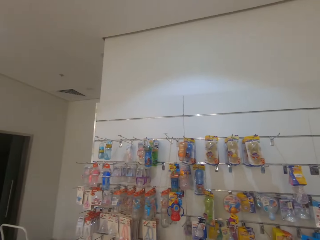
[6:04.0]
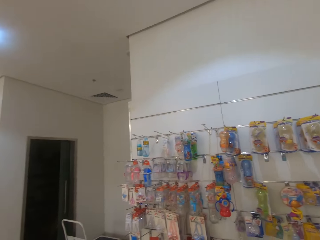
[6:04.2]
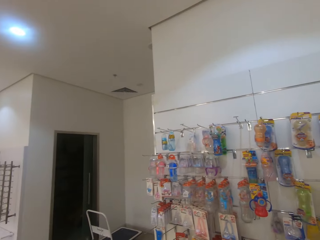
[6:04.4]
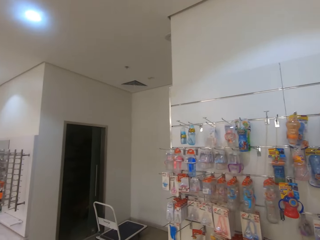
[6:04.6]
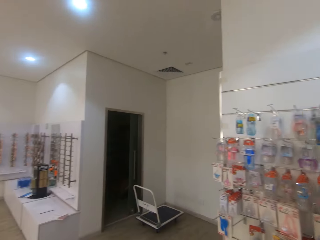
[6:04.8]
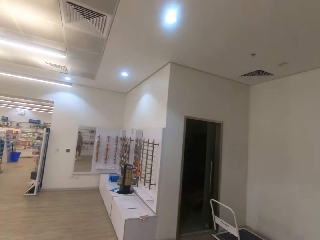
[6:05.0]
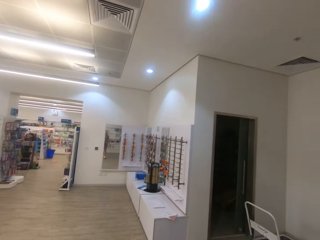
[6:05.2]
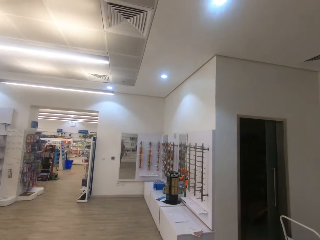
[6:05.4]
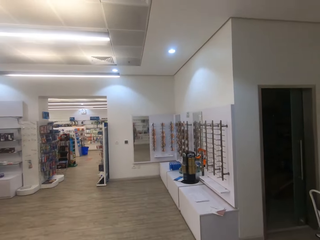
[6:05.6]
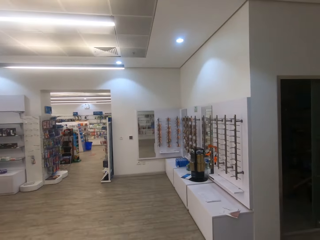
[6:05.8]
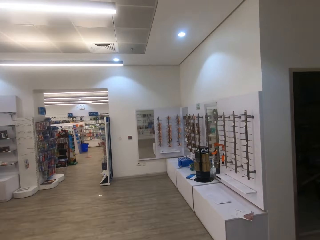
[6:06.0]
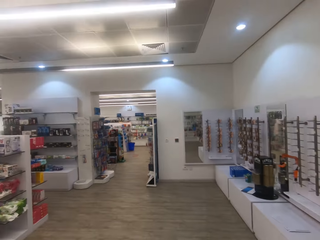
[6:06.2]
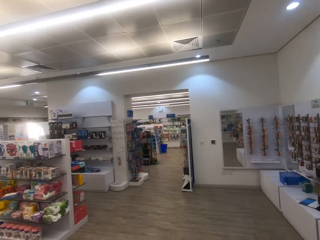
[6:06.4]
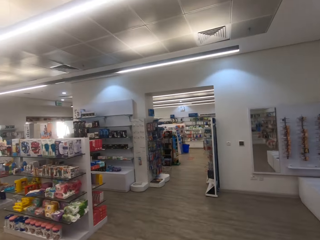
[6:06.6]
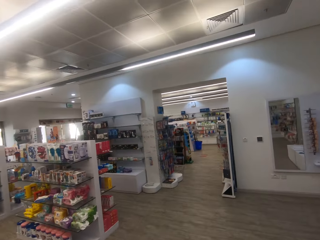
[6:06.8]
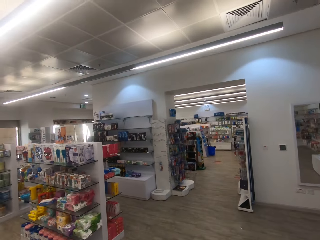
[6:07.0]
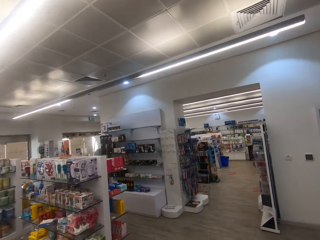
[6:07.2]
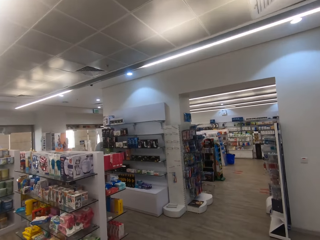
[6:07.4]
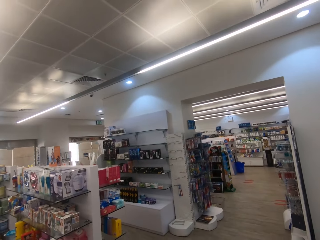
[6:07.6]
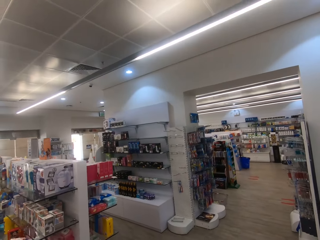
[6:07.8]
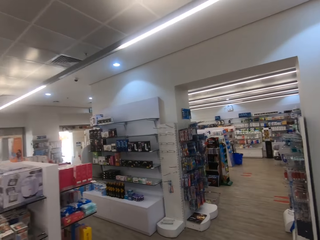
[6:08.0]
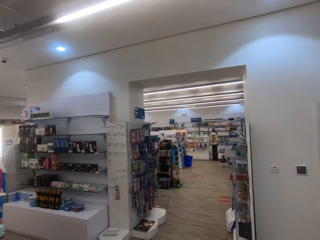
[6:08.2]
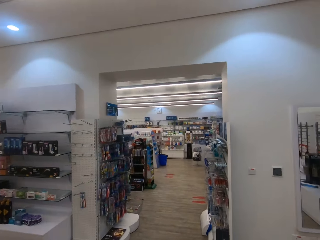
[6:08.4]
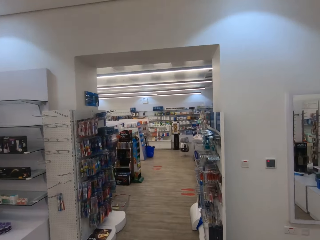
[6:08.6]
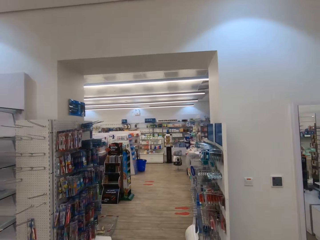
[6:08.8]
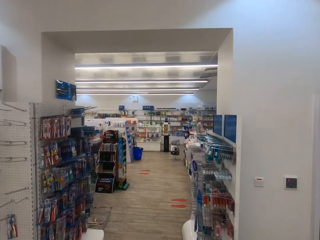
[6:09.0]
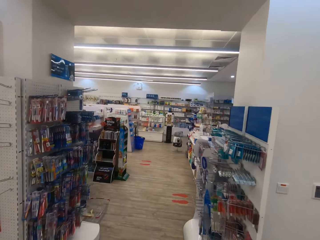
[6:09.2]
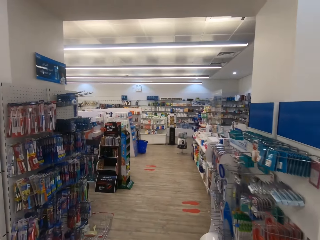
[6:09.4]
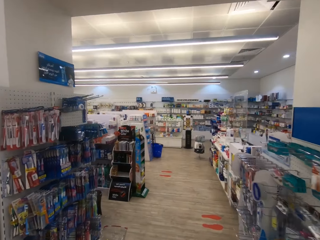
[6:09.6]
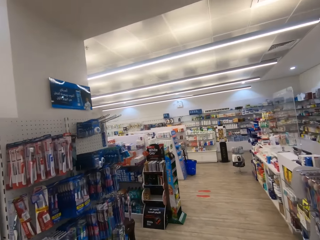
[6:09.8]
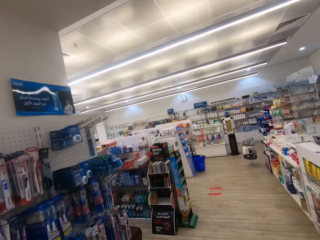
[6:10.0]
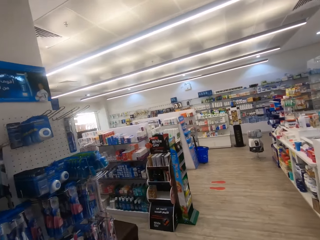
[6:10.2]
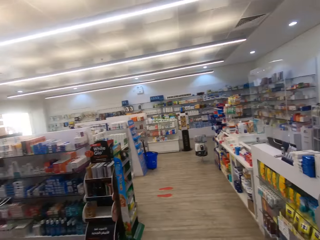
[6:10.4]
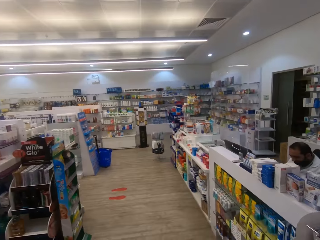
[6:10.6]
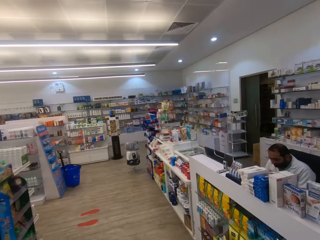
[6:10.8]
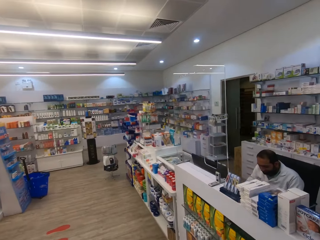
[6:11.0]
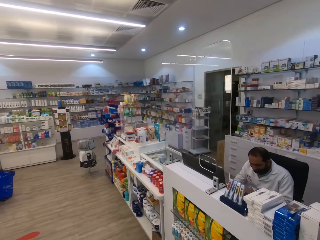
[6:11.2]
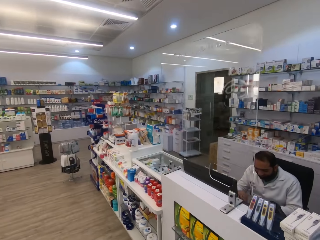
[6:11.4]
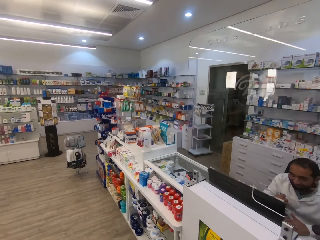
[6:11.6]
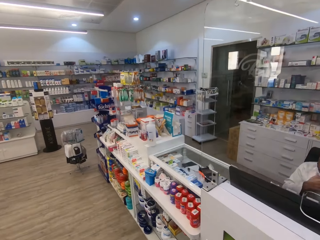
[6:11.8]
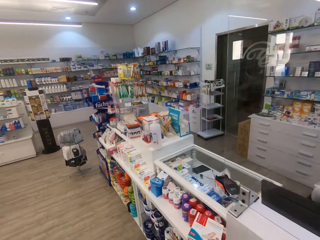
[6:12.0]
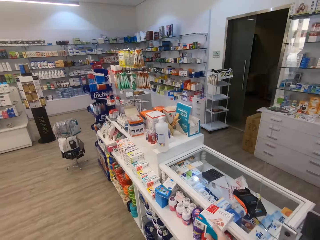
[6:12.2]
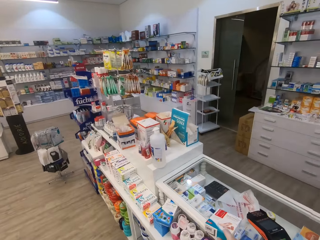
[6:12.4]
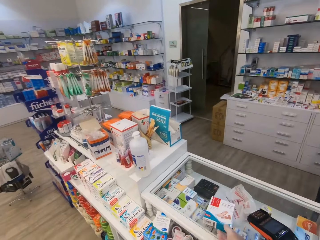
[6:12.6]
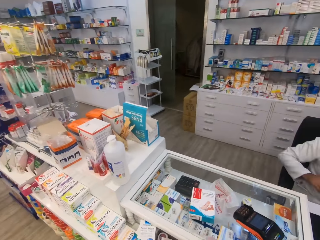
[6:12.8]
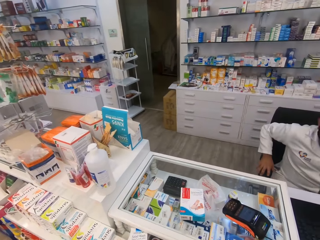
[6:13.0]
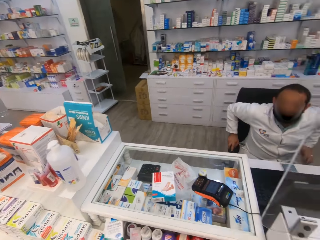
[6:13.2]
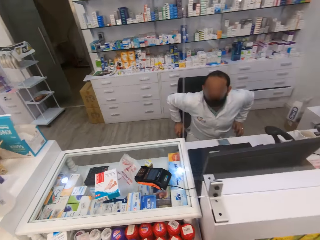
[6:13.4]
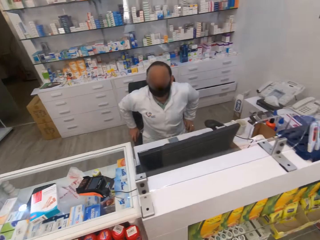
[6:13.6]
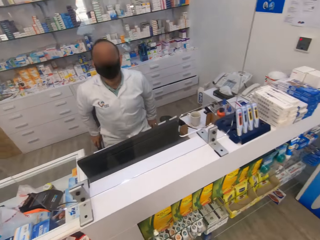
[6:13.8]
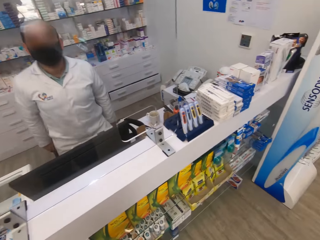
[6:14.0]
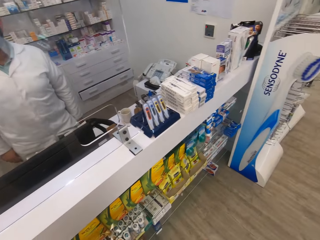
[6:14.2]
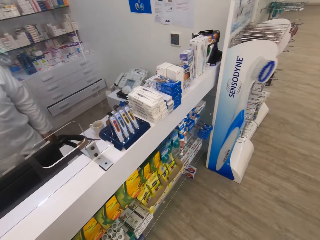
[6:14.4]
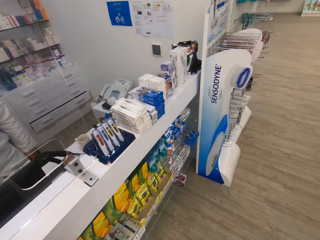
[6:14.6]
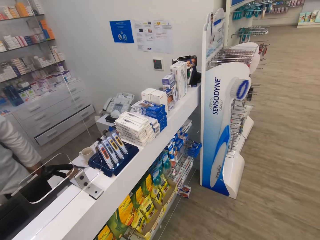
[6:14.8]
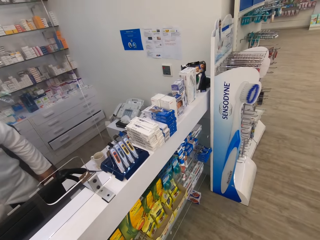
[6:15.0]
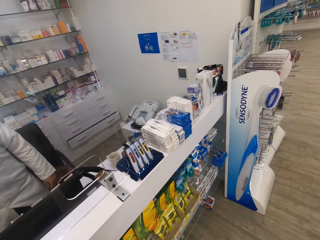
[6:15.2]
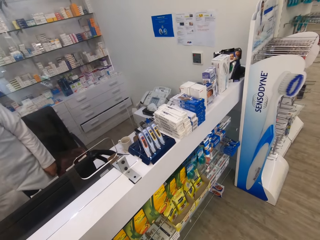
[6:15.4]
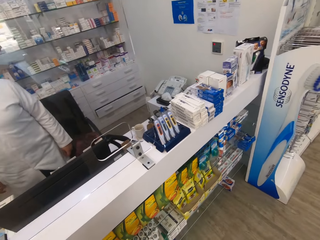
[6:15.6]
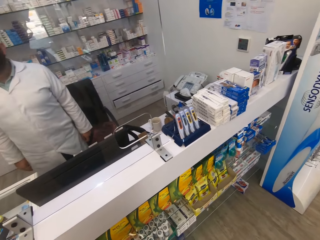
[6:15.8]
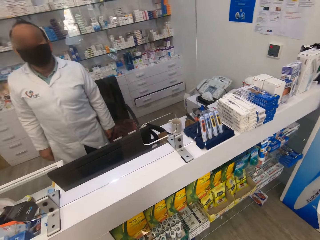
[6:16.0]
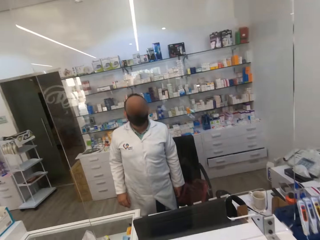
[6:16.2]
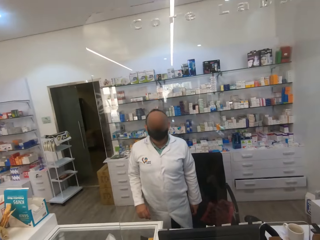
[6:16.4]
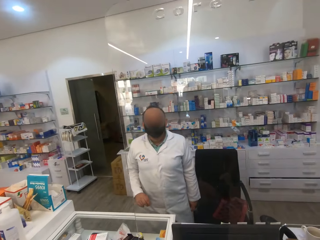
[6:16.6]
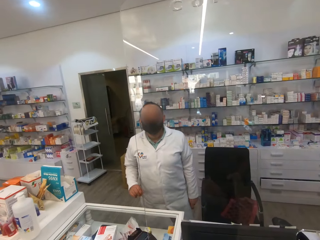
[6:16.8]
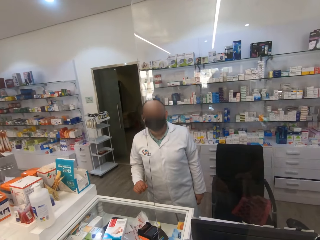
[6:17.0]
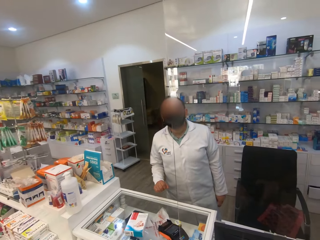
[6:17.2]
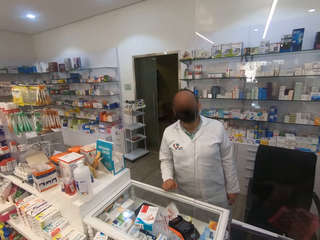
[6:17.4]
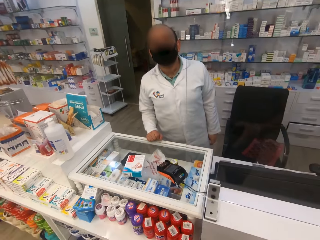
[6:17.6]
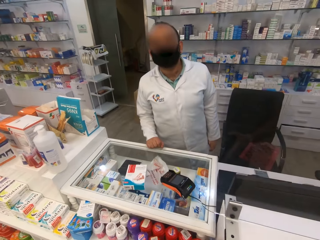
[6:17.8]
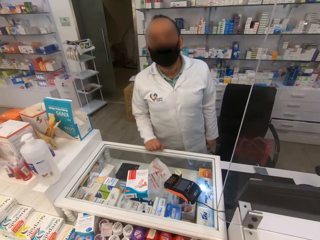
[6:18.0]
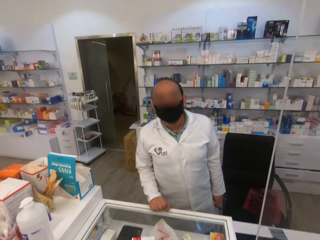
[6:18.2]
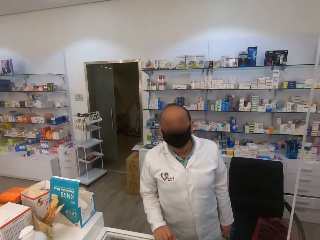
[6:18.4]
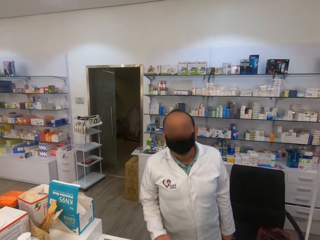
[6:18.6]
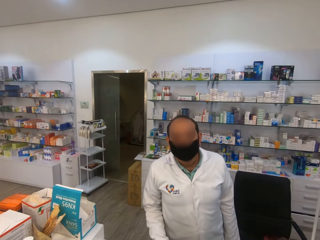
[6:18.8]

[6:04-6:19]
The camera wearer walks around. They put the smartherapy on the counter. They stand. A man gets up from the chair. The camera wearer looks around.

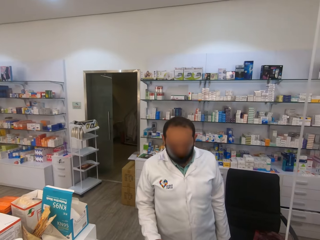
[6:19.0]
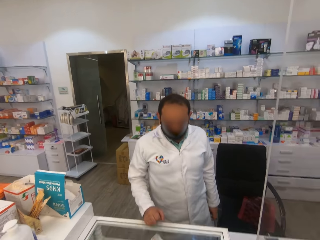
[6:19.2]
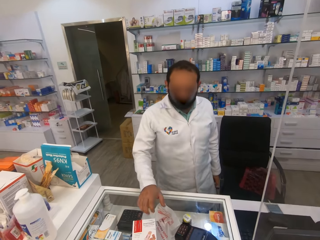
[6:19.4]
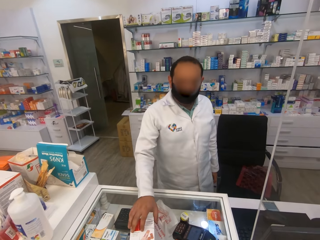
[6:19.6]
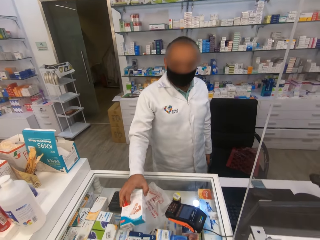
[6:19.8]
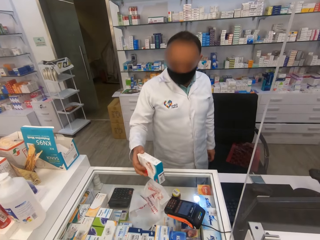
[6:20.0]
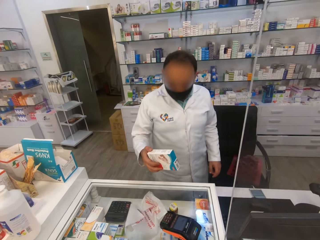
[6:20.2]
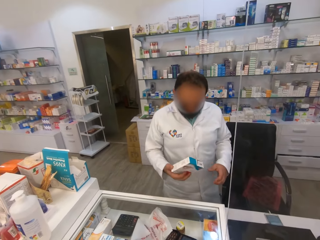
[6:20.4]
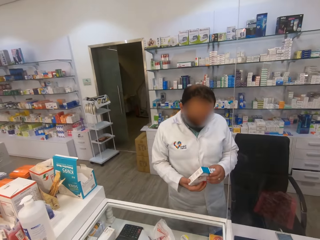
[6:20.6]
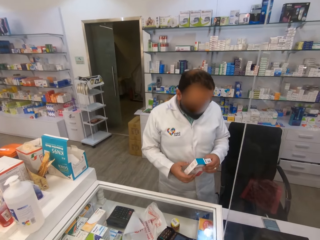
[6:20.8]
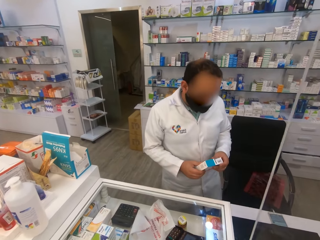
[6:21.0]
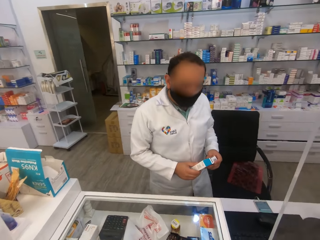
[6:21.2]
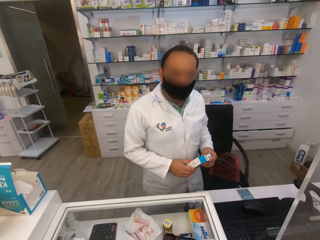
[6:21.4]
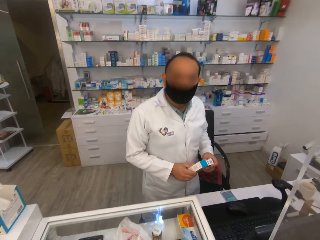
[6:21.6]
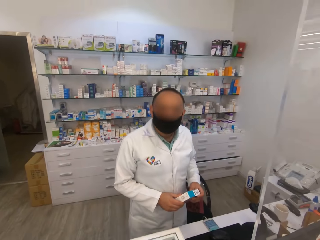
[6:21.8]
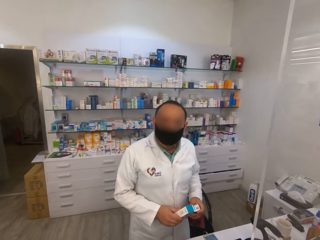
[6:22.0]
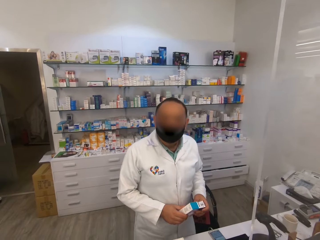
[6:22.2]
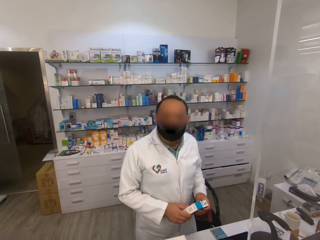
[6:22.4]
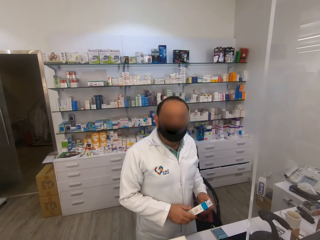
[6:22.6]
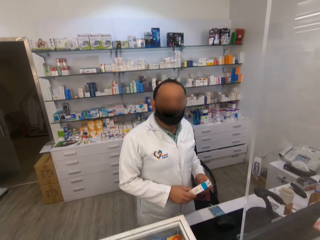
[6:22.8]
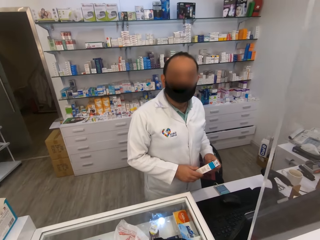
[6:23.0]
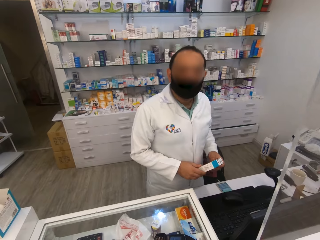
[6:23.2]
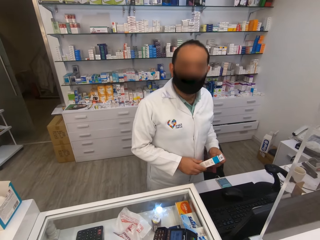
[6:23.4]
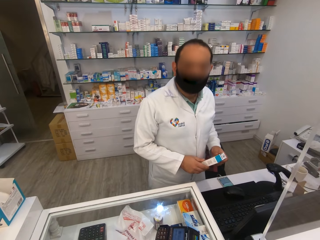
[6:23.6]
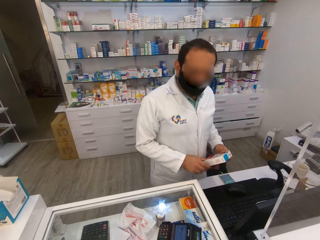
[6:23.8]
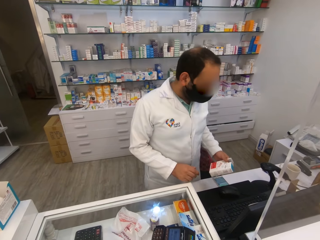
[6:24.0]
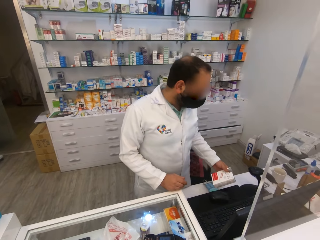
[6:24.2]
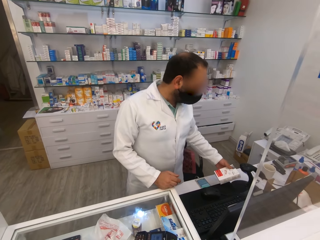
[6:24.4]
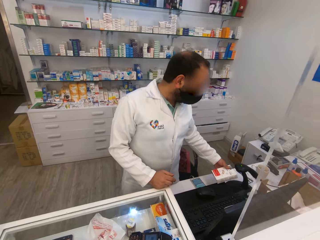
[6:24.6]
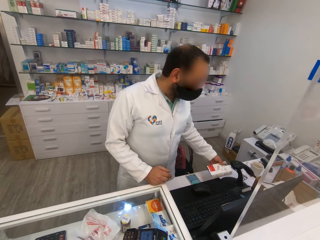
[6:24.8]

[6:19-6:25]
A man picks up the smartherapy from the counter. He scans the smartherapy.
